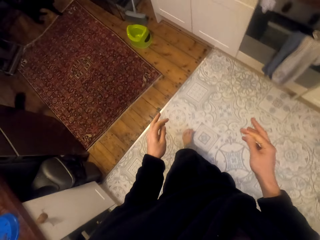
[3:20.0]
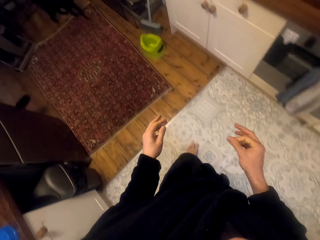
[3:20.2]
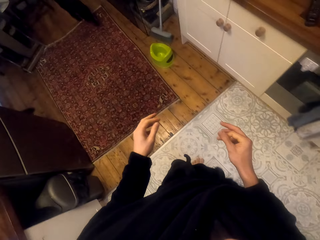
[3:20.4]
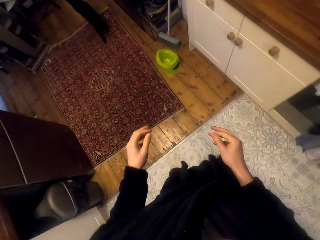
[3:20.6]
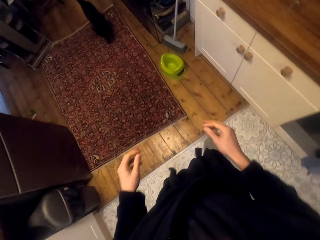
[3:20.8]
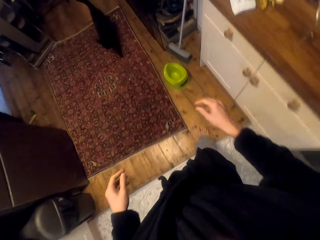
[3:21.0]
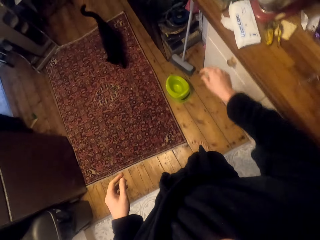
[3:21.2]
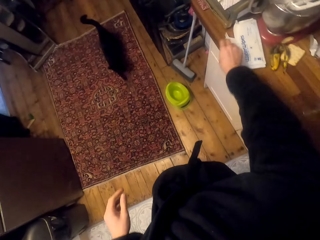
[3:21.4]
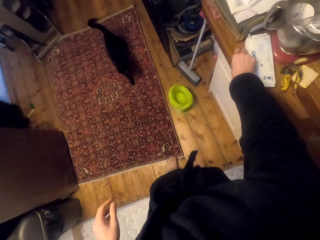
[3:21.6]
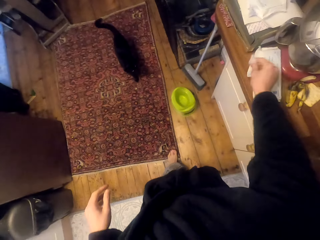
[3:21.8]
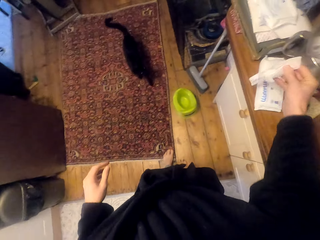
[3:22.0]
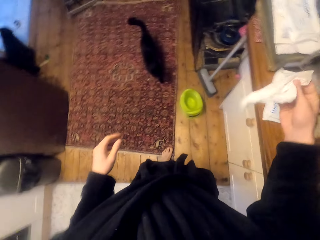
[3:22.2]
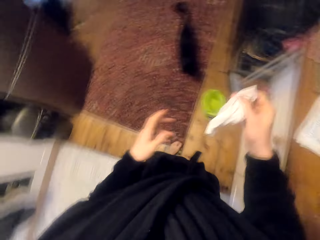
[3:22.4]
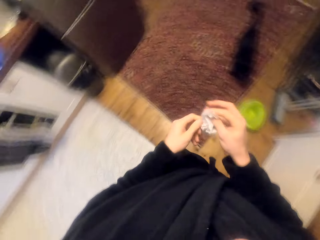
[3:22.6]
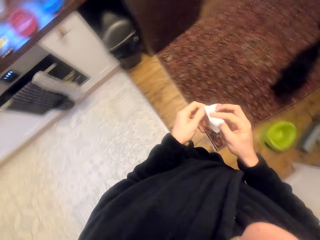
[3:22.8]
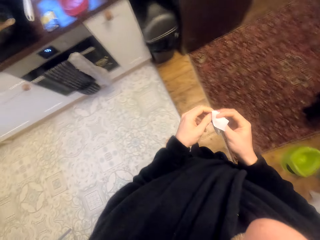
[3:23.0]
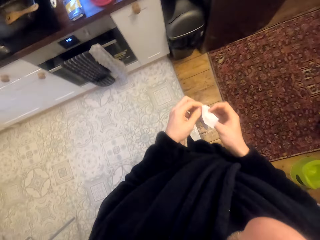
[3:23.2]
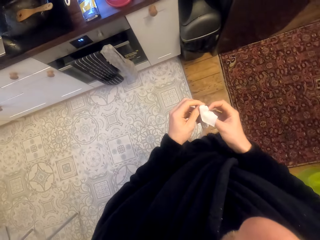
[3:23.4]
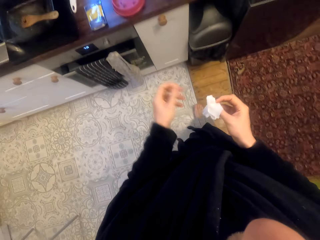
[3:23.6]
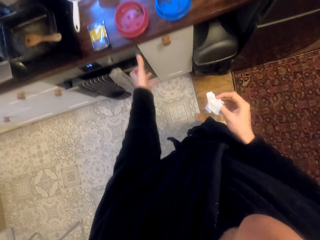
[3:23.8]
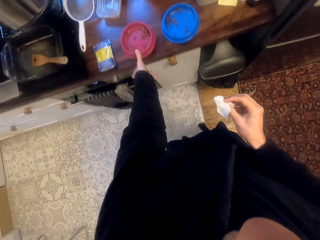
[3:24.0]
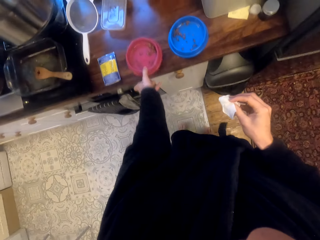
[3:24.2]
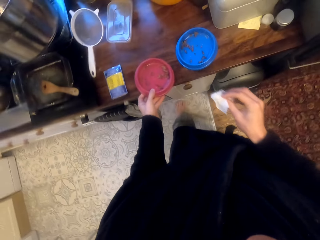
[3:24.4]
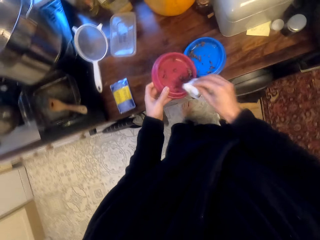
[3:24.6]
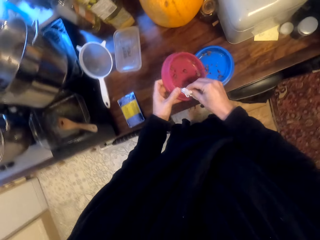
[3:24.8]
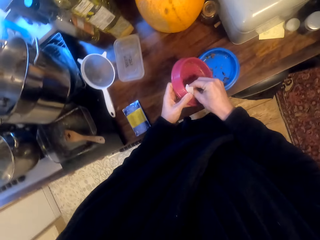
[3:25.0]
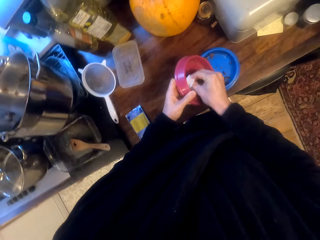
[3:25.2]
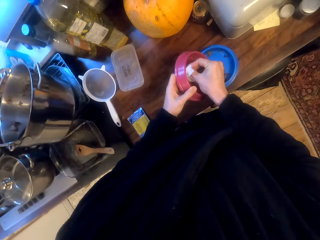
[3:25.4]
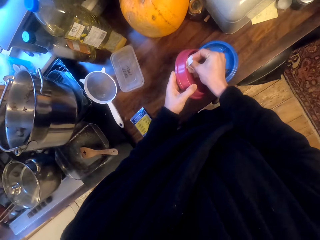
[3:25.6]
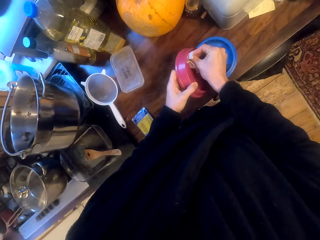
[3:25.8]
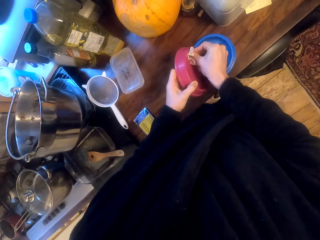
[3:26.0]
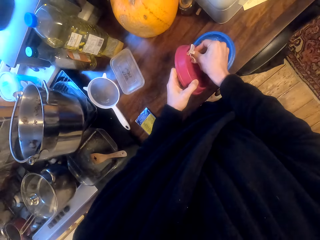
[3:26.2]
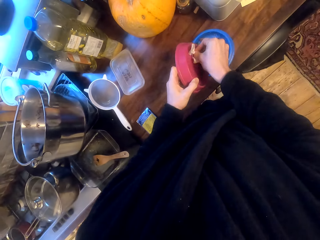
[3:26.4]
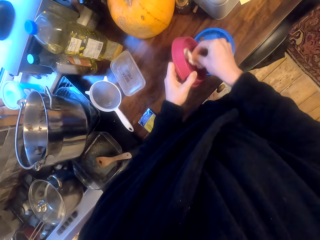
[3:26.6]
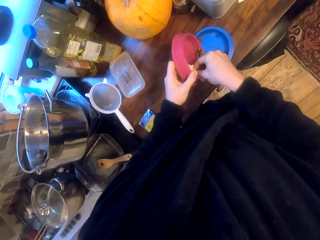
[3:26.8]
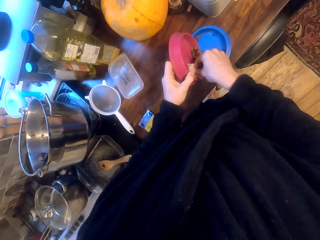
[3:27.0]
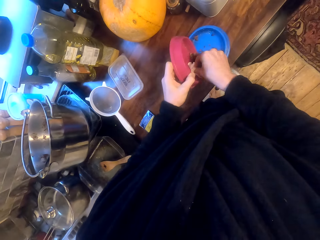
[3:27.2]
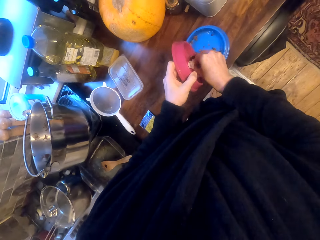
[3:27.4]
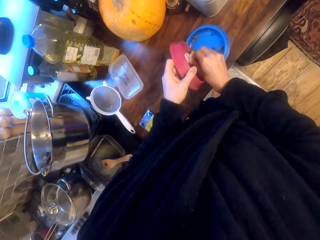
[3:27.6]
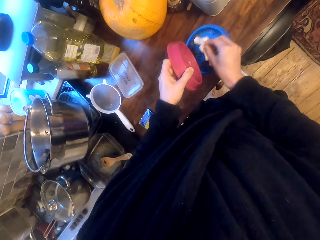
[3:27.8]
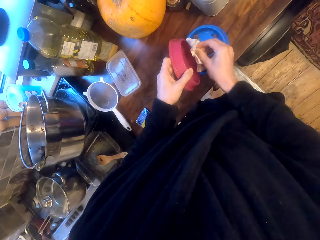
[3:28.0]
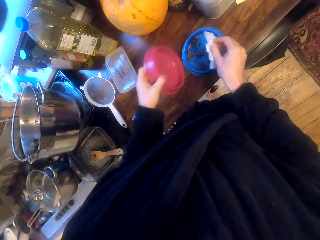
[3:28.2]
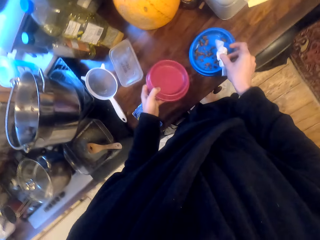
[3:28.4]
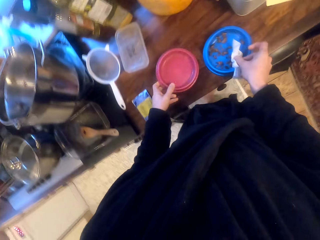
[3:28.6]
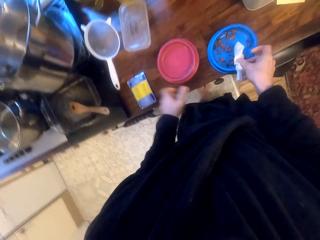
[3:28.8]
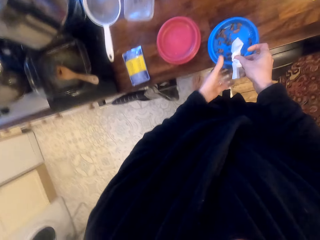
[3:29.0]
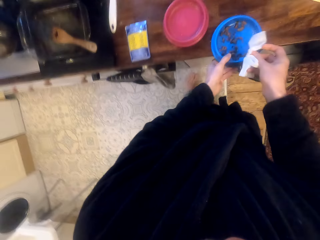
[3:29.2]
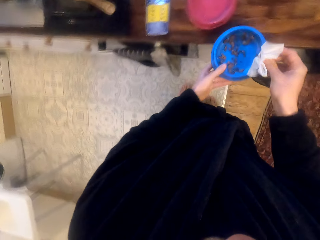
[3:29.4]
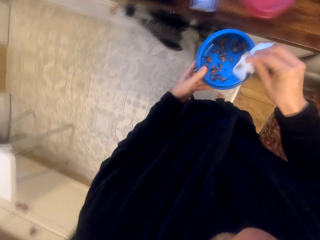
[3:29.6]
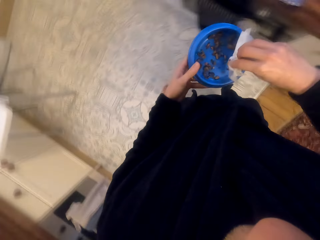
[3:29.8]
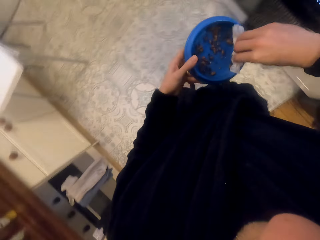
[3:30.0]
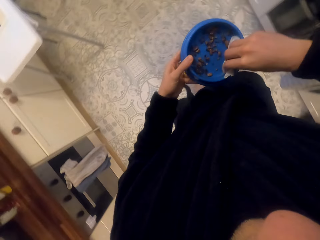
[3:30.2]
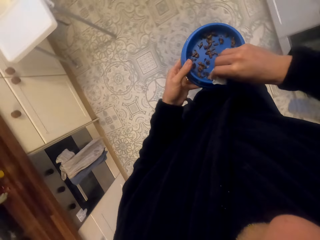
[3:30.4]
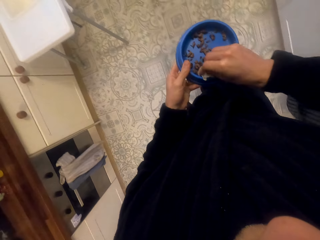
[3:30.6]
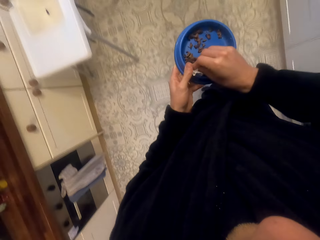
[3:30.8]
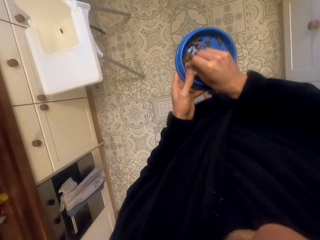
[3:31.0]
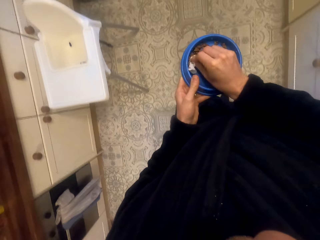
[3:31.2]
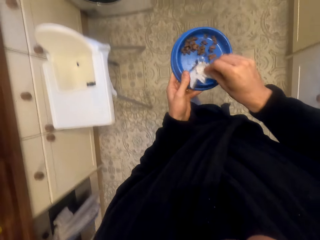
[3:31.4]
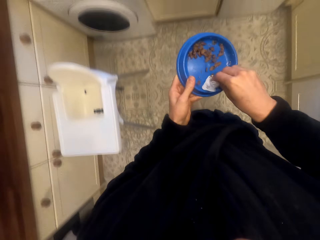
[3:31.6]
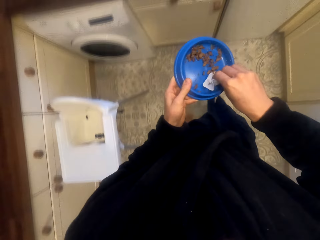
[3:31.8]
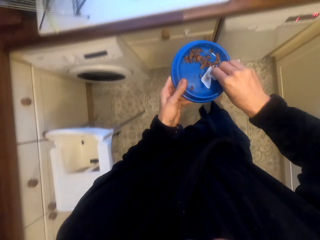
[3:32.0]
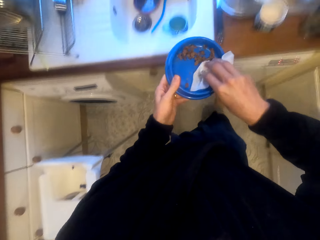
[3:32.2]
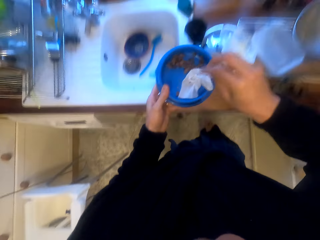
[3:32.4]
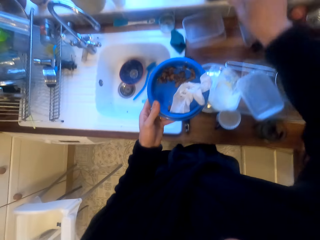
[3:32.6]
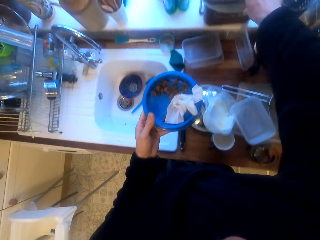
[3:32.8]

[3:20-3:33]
The camera wearer picks up a wipe from the countertop. They carry the wipe. They wipe the pet plates. They pick up the plate from the countertop. They pick up the plate from the countertop again. They wipe the plate.

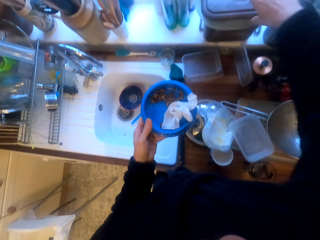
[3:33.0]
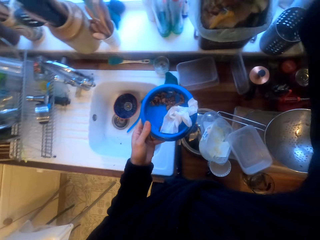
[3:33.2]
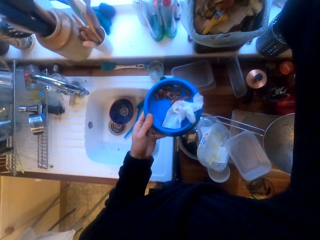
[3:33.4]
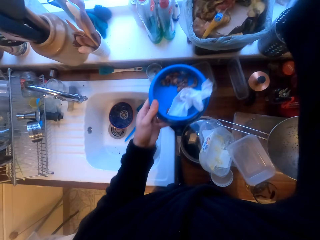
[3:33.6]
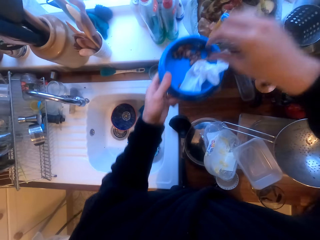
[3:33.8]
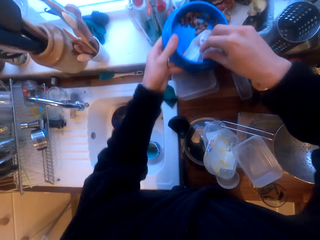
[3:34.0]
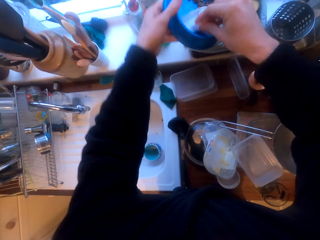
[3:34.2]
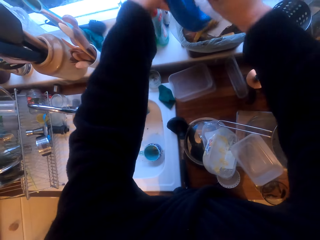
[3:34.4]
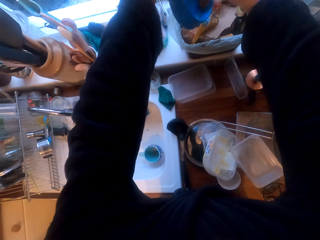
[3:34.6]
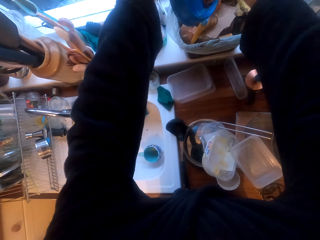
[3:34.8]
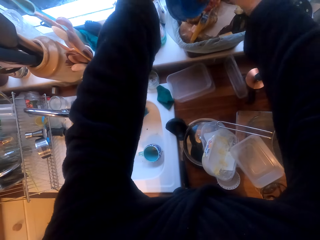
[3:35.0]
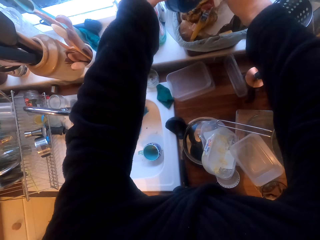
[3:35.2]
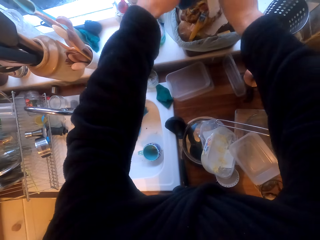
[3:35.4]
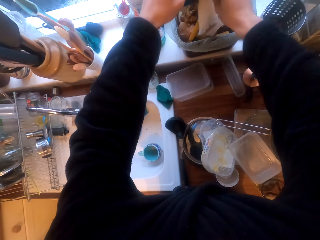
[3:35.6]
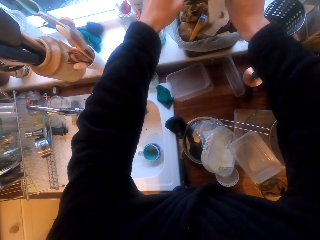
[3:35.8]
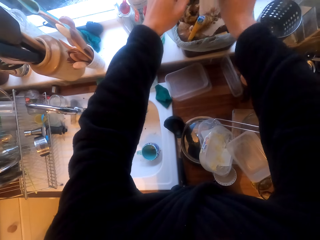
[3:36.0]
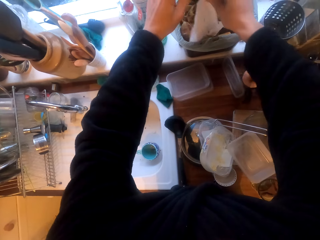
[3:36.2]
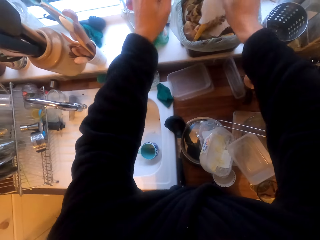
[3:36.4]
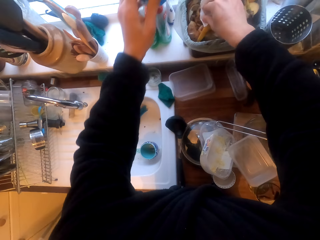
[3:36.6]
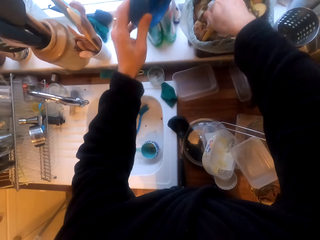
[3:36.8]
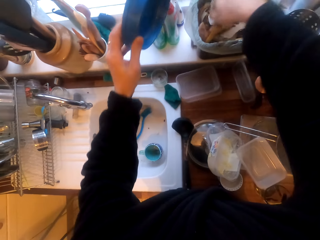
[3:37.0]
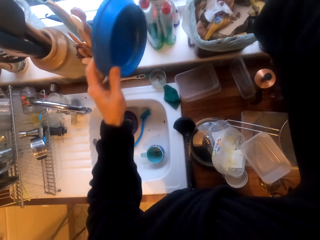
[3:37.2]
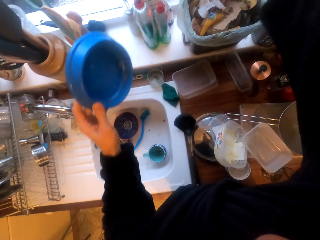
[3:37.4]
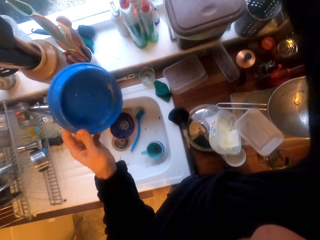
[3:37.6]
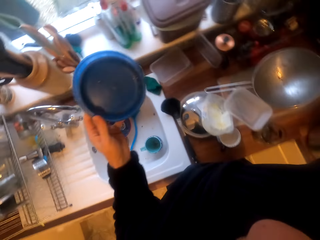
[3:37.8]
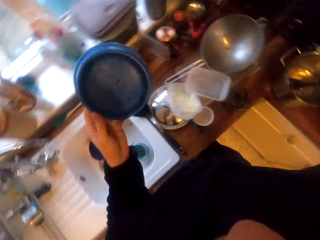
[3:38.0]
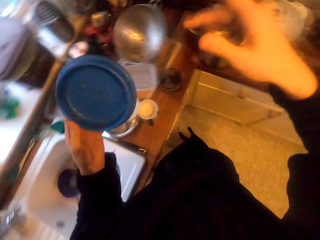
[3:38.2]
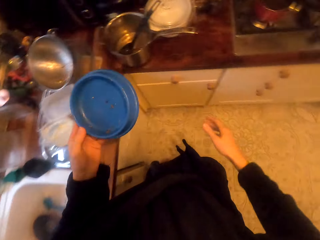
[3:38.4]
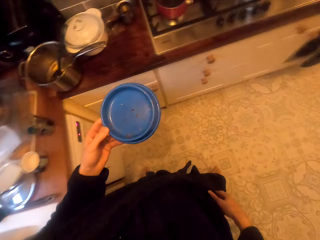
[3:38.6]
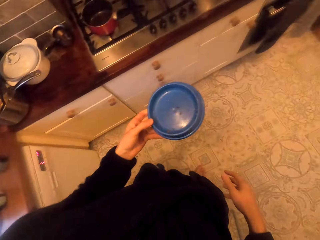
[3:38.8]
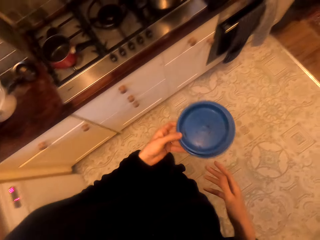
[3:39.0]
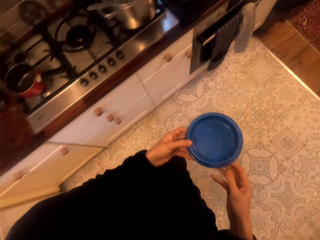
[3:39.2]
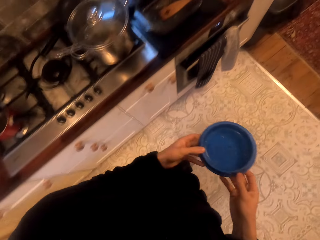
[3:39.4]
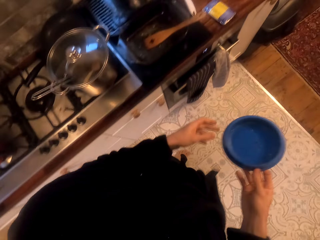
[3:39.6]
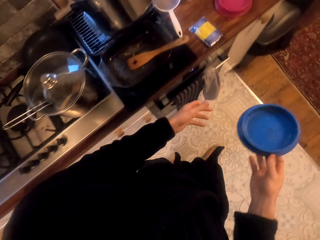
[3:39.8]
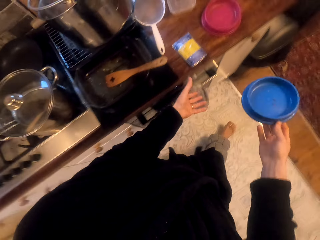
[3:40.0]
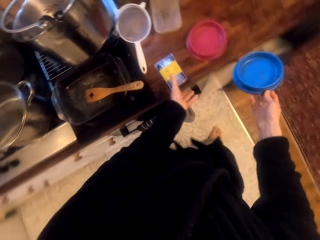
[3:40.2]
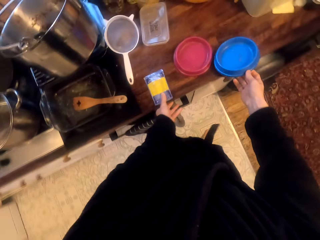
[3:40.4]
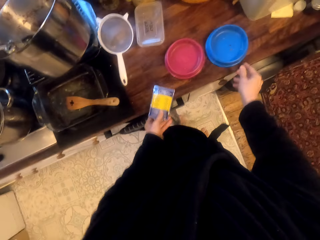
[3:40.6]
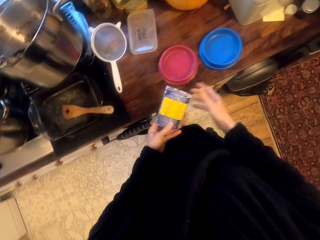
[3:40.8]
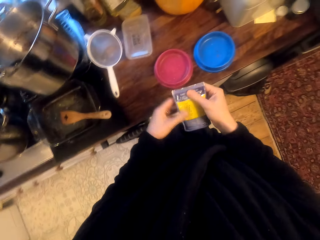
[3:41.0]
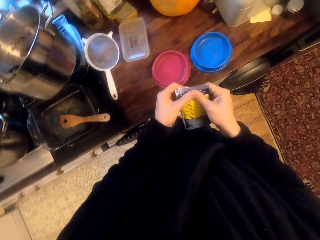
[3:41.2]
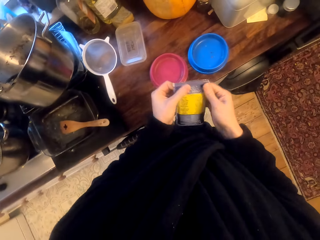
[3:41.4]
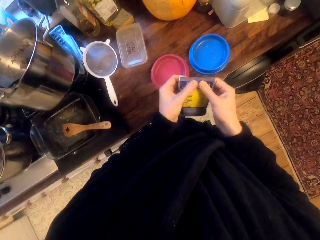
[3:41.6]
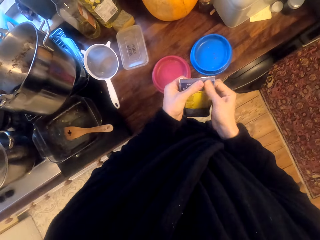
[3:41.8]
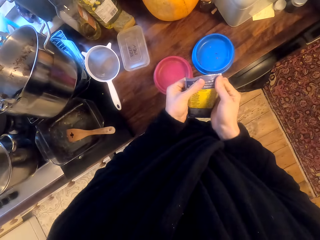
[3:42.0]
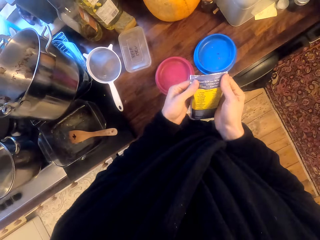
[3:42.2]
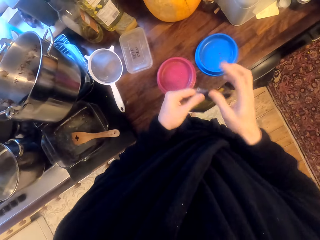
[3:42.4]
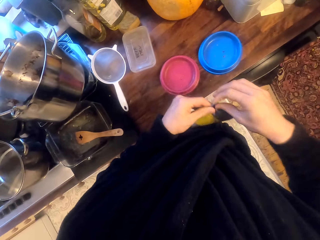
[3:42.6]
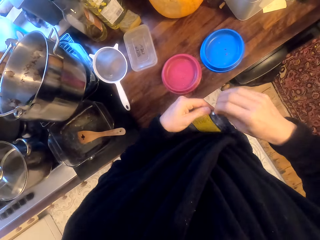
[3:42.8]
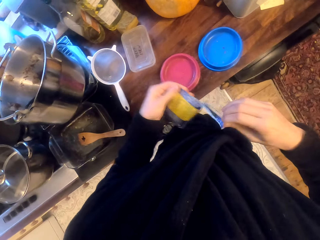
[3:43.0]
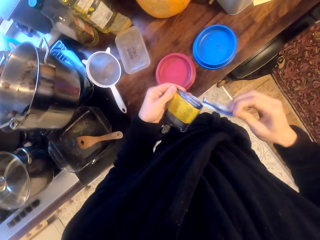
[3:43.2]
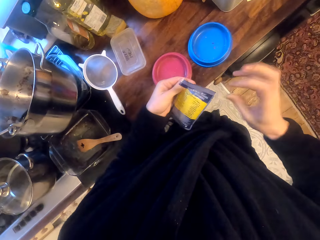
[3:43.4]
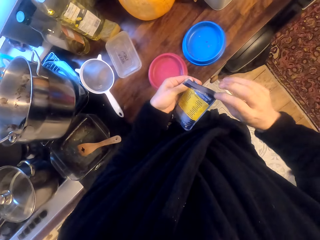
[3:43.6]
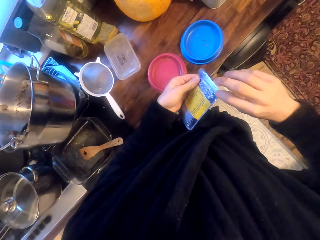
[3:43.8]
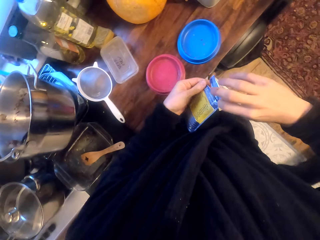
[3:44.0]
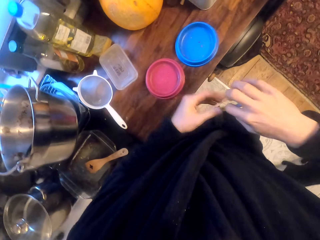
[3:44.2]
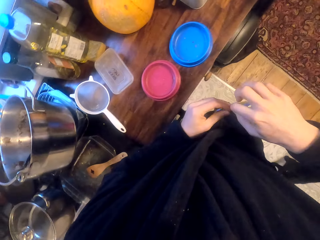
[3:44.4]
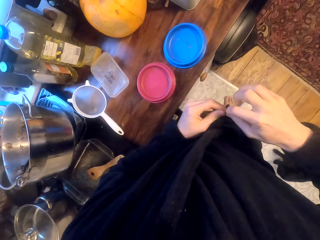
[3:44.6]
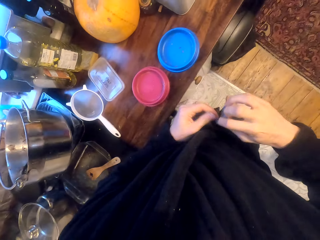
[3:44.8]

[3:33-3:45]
The camera wearer opens the trash can. He throws pet food remnants in the dust bin. He closes the trash can. He drops his hand and walks. He moves the plate to the right hand. He puts the pet plate on the counter. He picks up the pet food. He tears the pet food sachet. He moves his hand on the sachet. He cuts the sachet.
